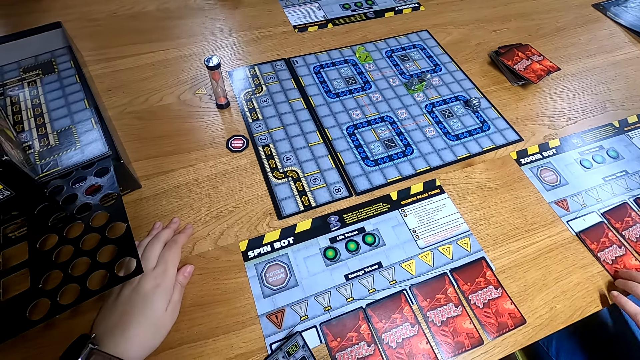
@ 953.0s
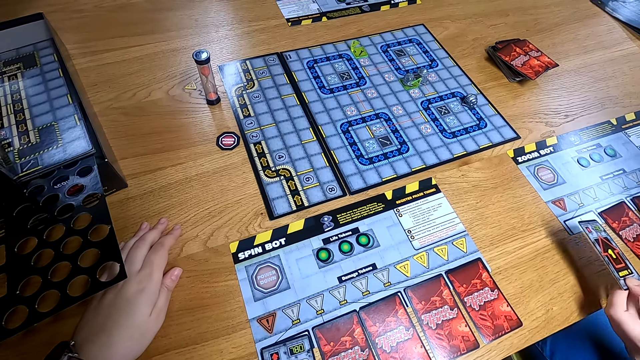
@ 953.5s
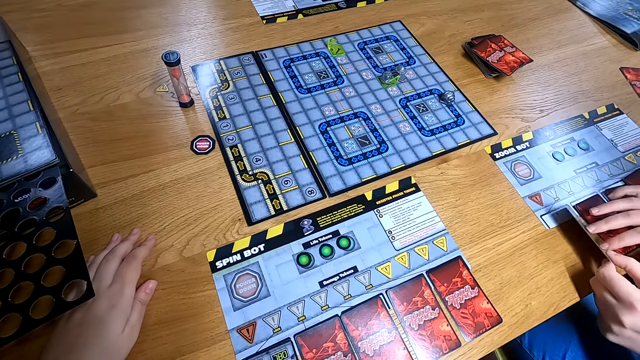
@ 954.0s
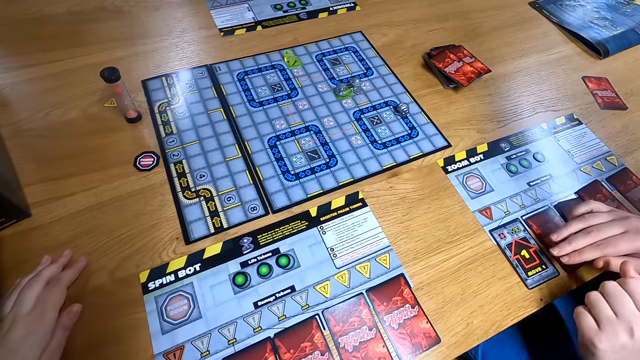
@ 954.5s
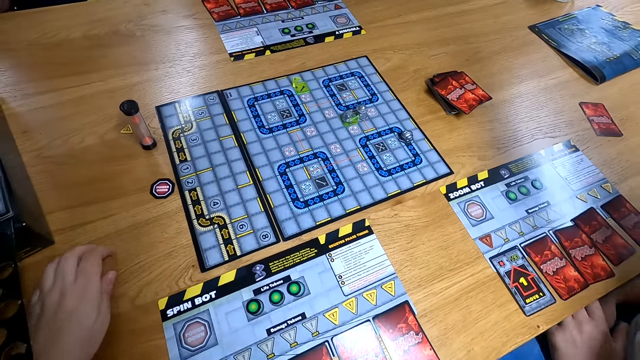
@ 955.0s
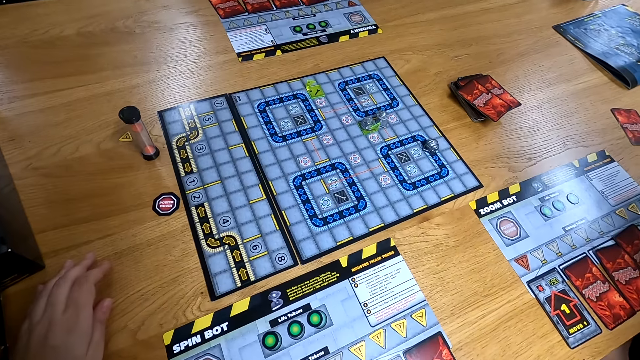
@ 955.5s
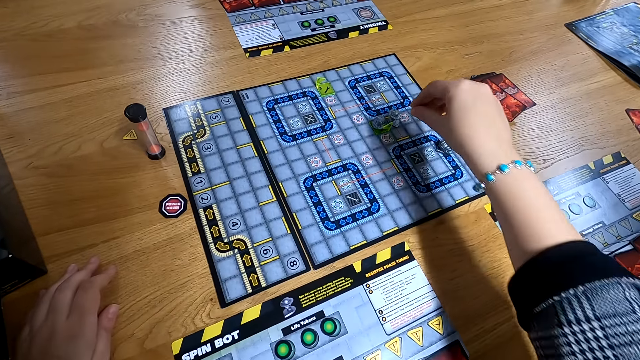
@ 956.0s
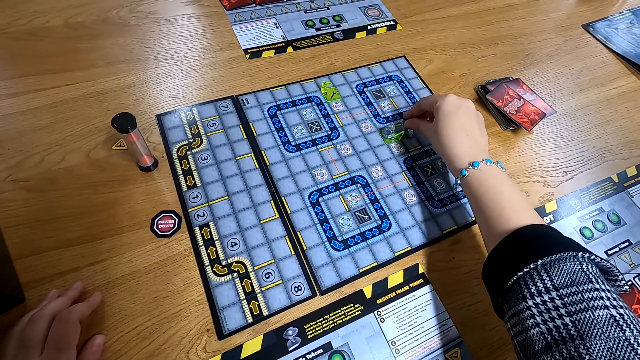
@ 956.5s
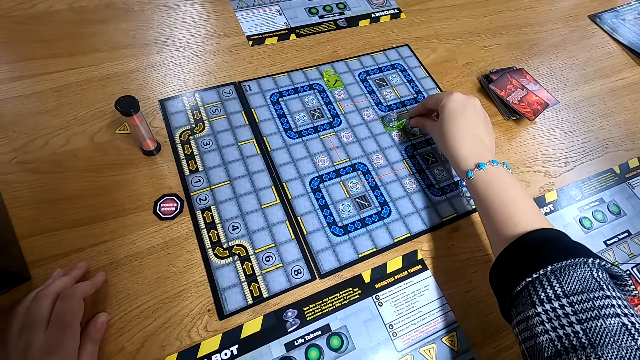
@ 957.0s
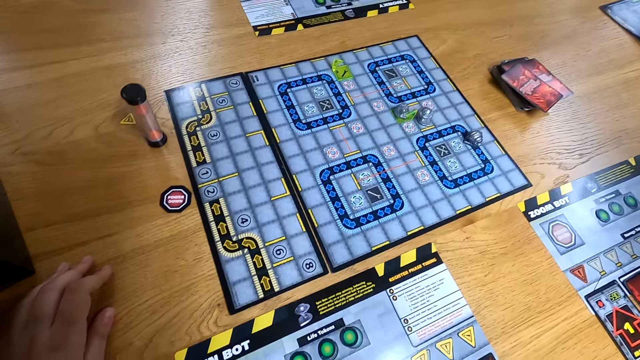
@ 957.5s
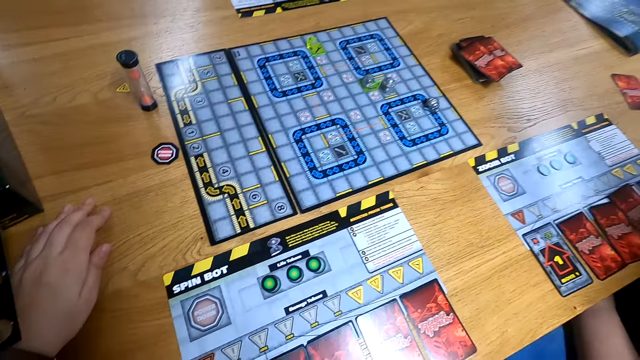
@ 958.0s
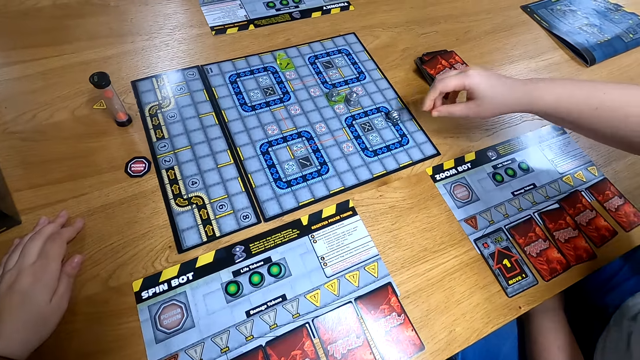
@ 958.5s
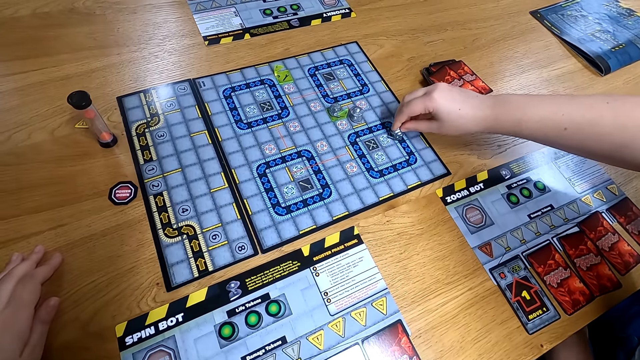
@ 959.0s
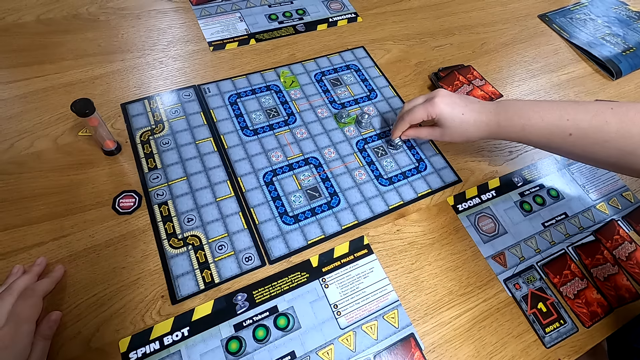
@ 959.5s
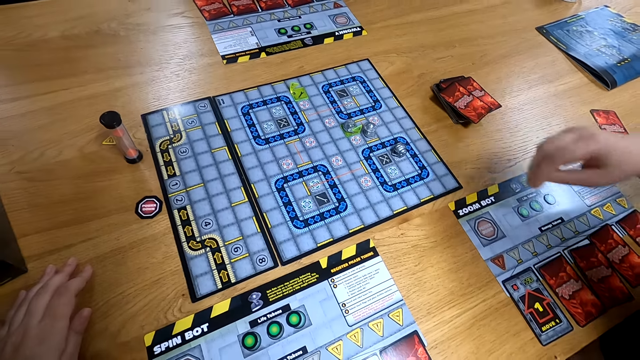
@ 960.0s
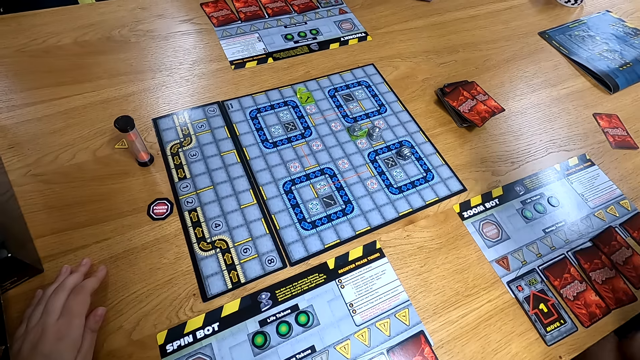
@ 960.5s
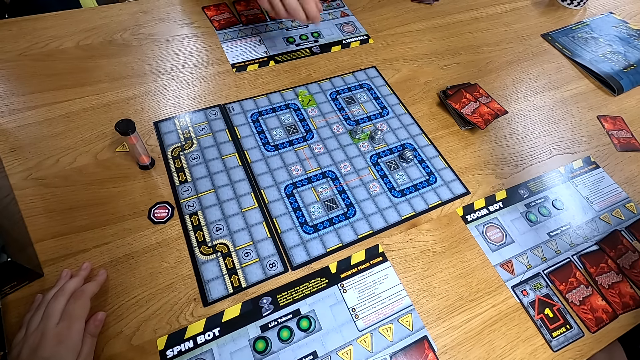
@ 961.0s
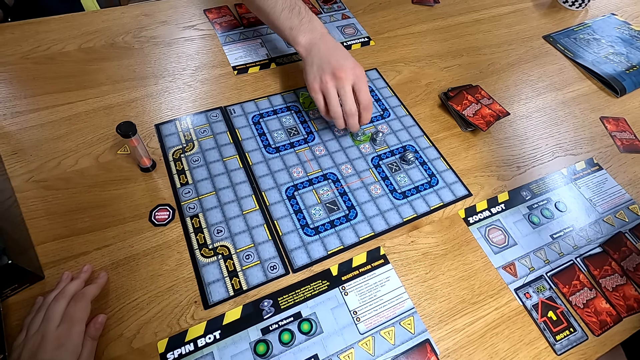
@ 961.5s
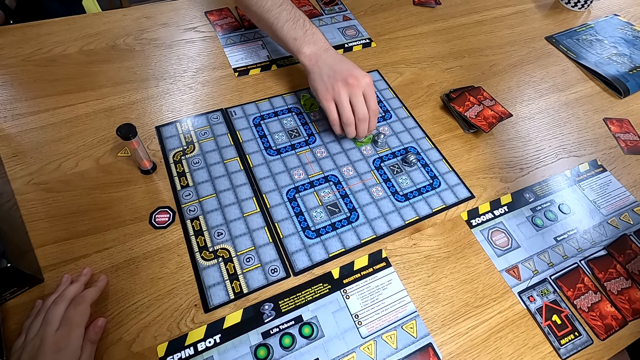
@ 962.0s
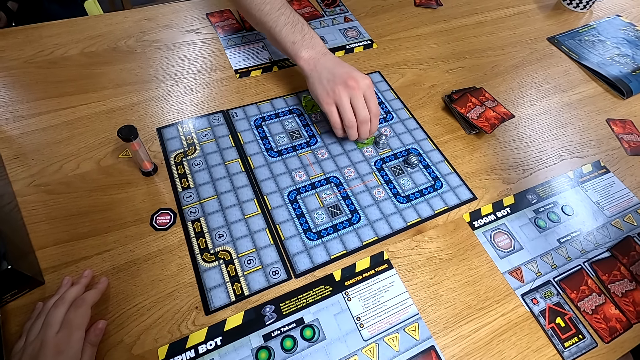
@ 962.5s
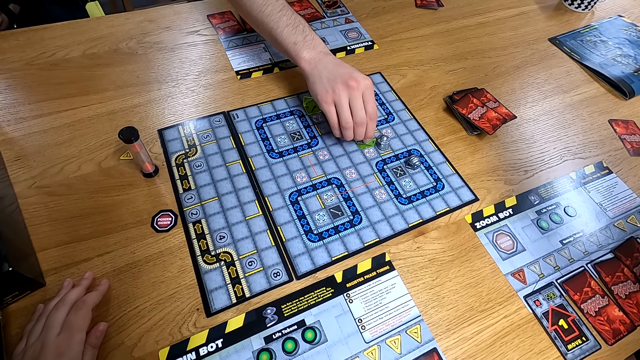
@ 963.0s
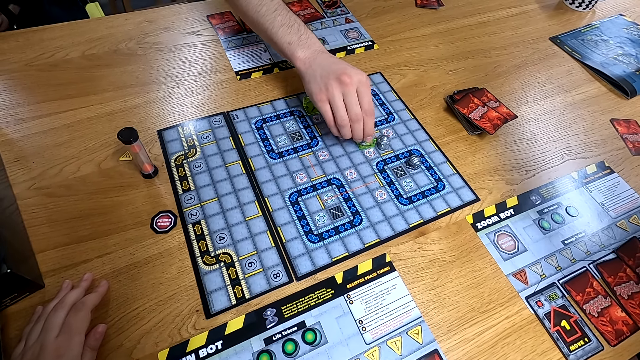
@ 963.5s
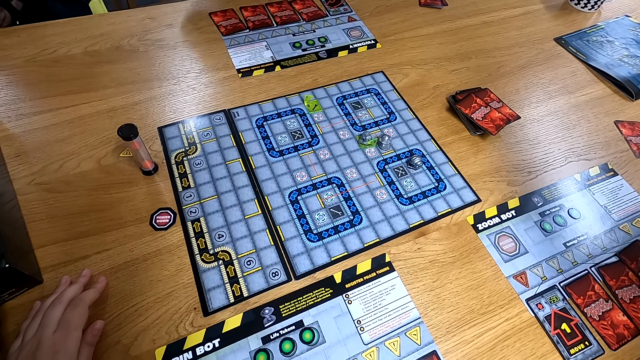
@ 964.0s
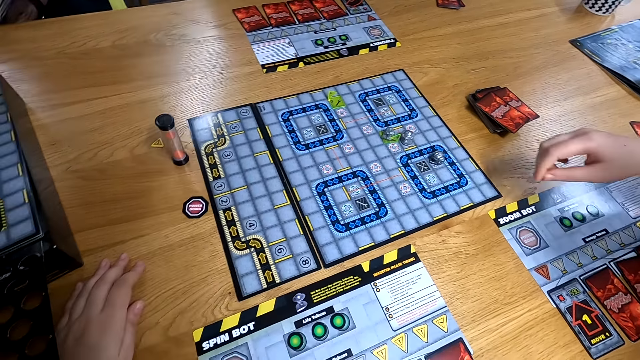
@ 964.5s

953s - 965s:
The man flips the card on the table with his right hand. The camera wearer moves the robot with his right hand on the board game. The man moves the robot with his right hand on the board game. Another man moves the robot with his right hand on the board game.

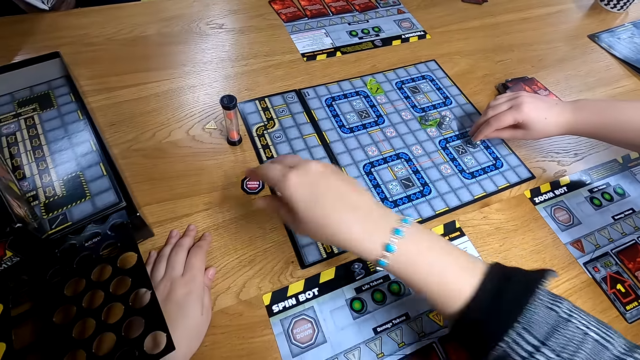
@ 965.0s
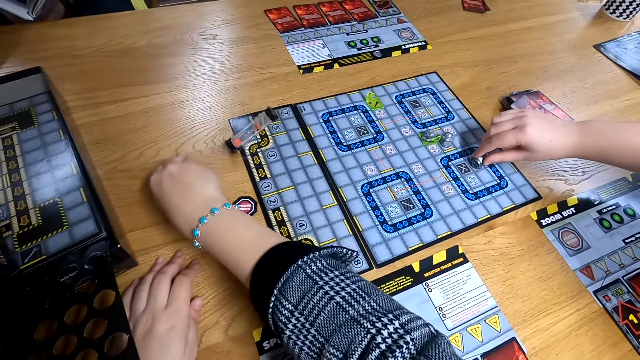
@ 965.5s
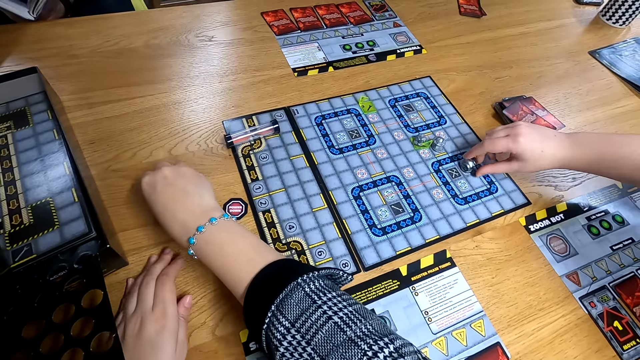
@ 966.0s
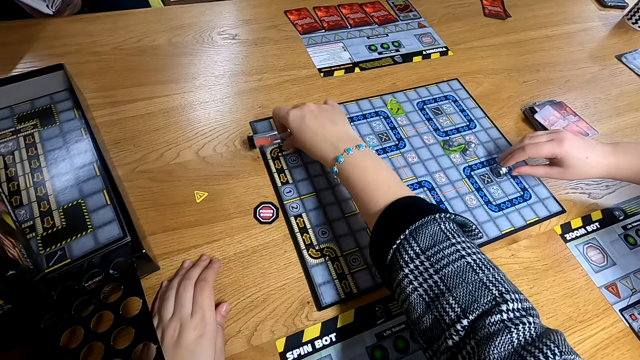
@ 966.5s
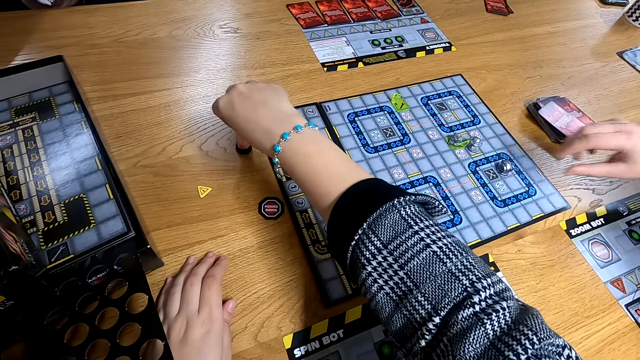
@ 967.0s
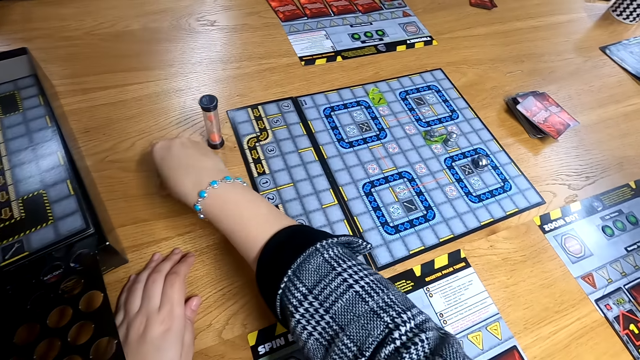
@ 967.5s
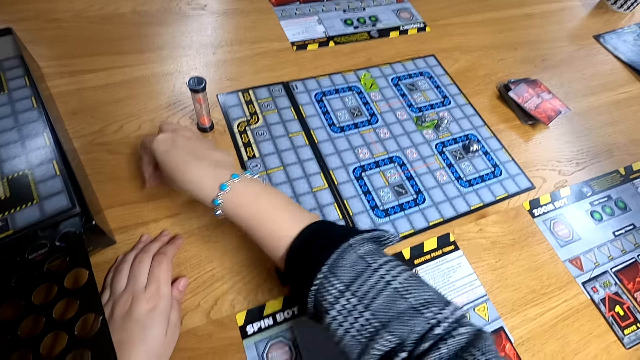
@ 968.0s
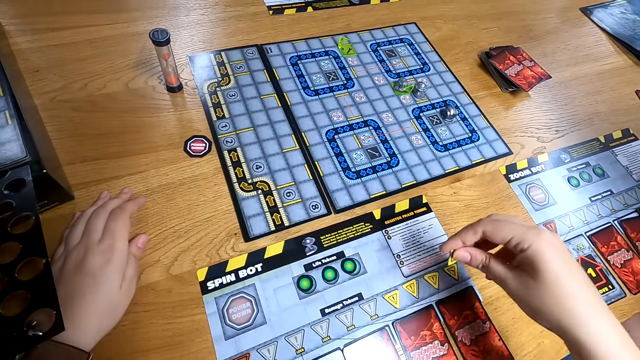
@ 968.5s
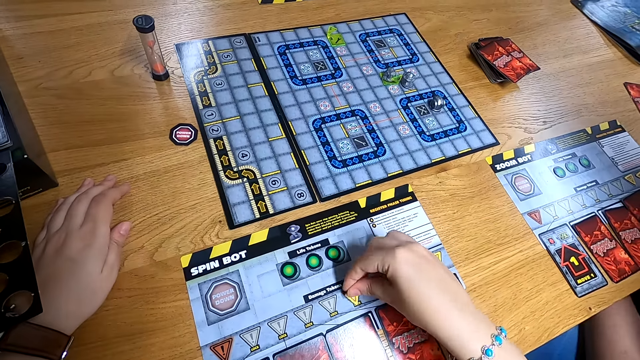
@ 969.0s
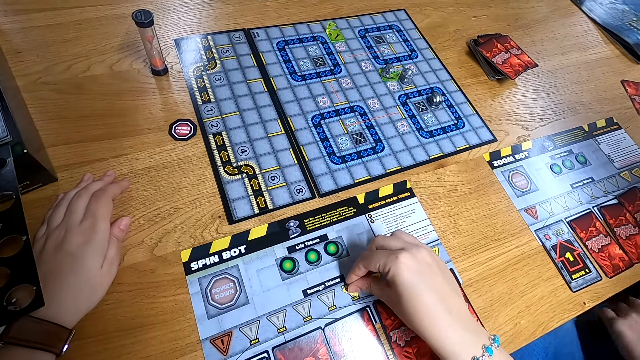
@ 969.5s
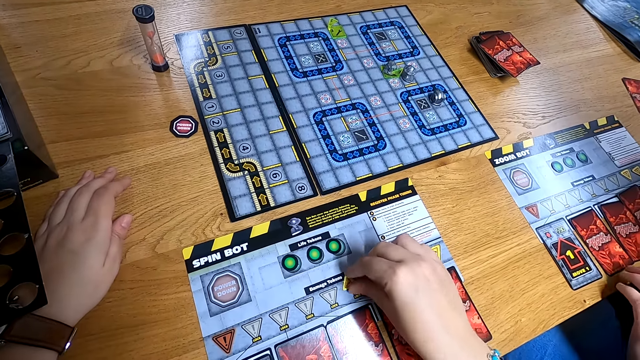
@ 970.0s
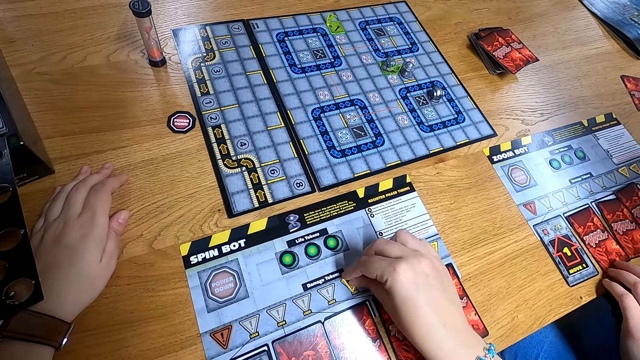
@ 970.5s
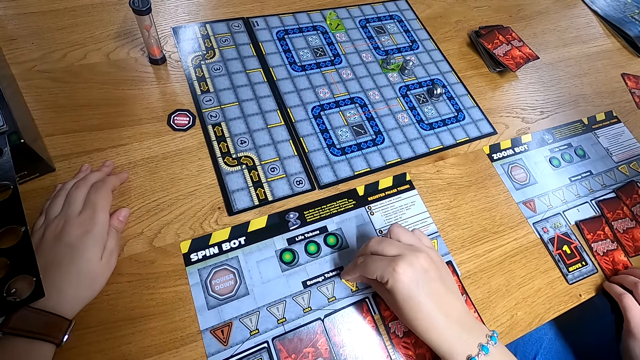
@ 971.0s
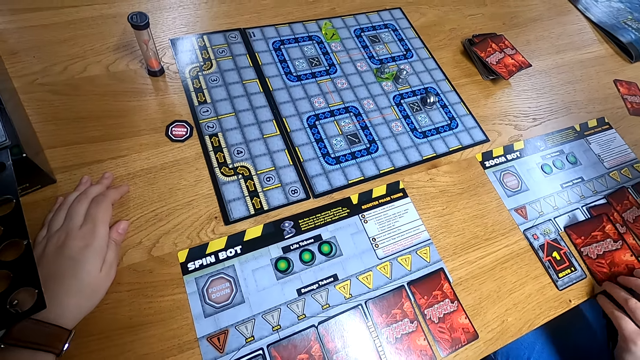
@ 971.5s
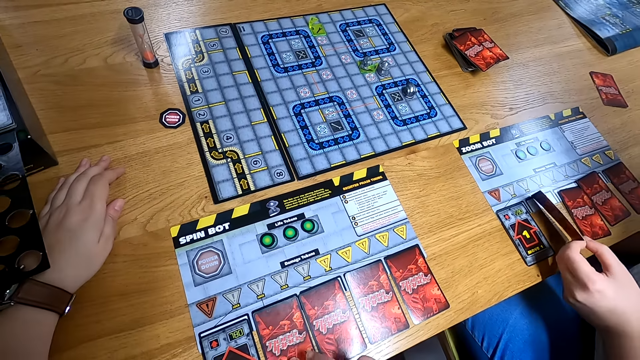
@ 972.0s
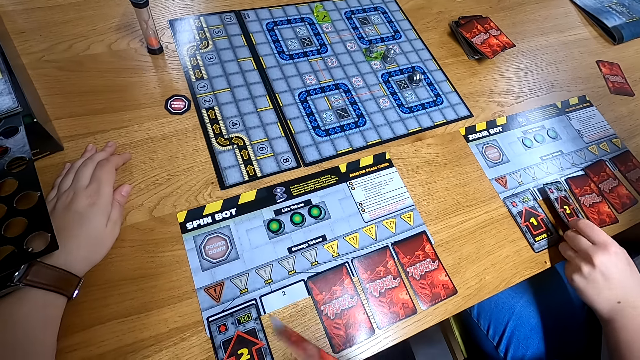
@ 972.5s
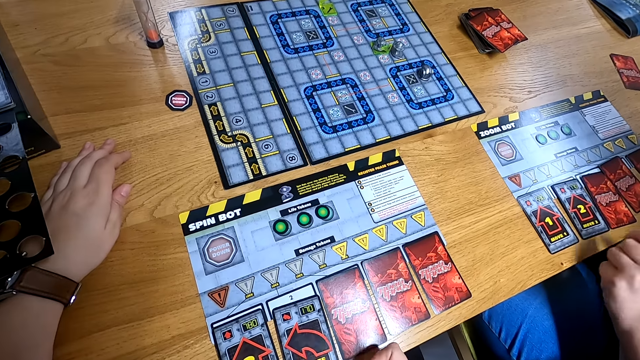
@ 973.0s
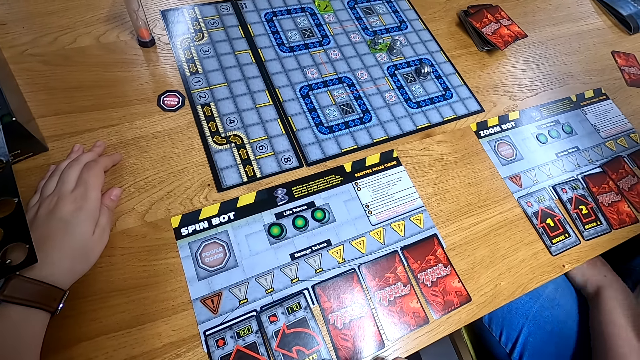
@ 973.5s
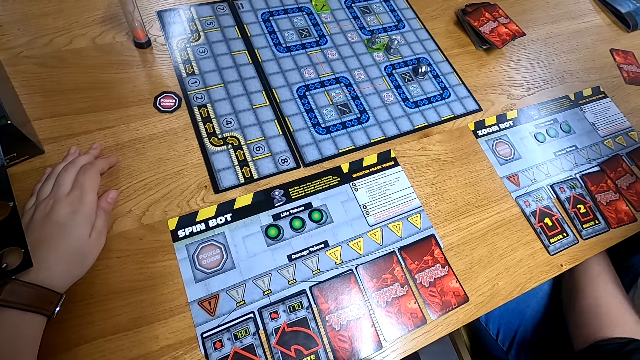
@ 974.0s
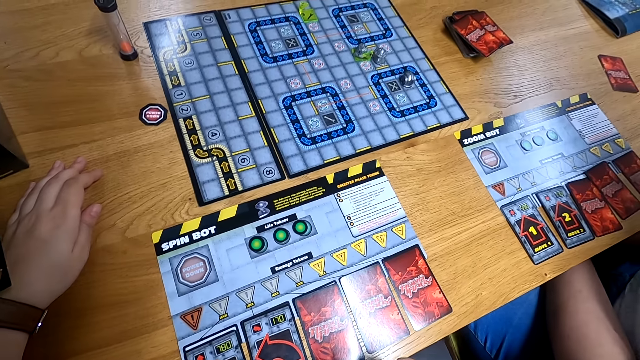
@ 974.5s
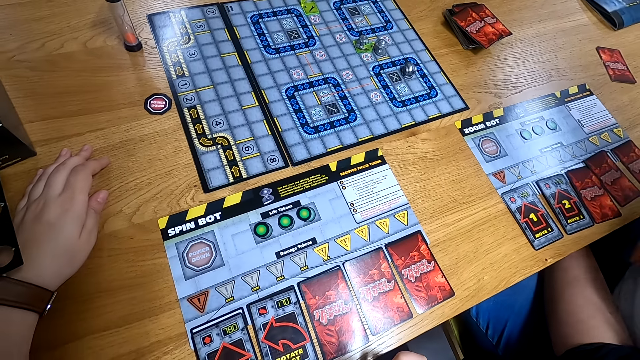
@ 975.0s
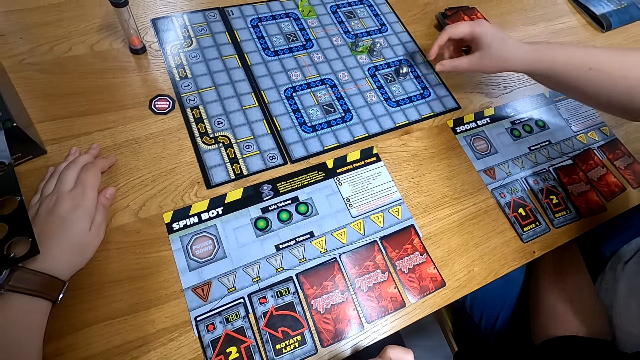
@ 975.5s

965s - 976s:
The camera wearer adjusts the chip on the table with his right hand. The man moves the robot with his right hand on the board game. The camera wearer lifts the container on the table with his right hand. He picks up the chip on the table with his right hand and drops the chip on the program with his right hand. The man flips the card on the table with his left hand. The camera wearer flips the card on the table with his right hand.
